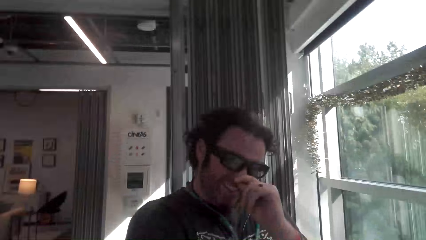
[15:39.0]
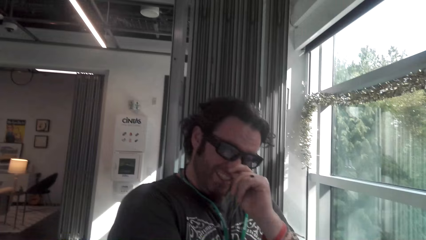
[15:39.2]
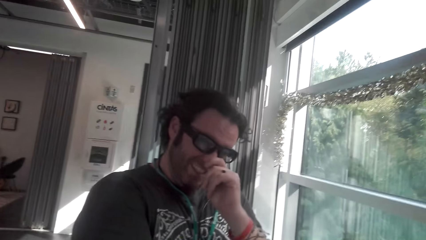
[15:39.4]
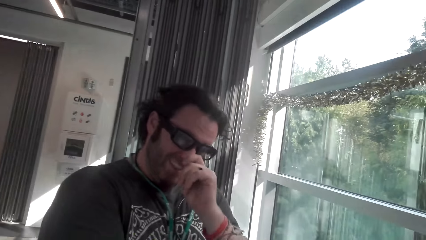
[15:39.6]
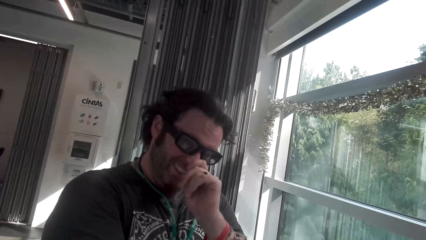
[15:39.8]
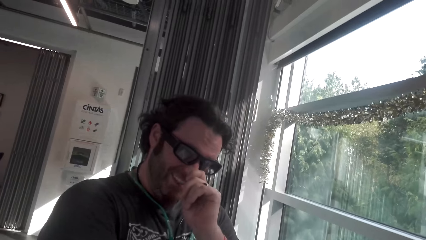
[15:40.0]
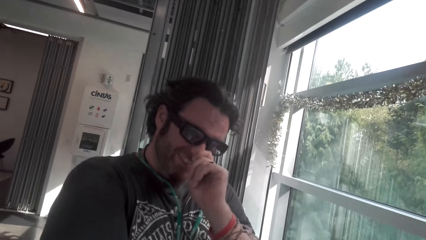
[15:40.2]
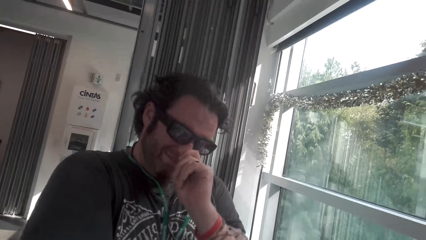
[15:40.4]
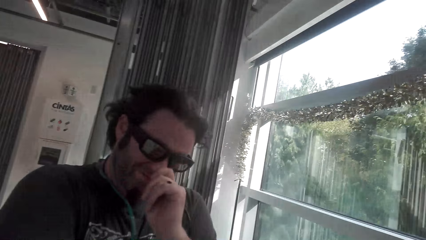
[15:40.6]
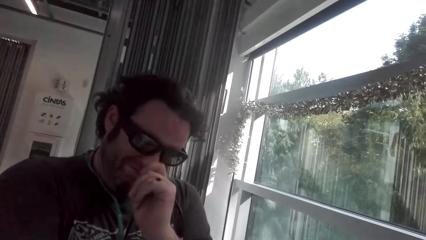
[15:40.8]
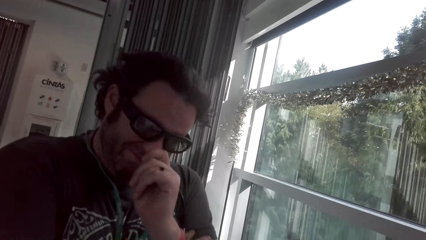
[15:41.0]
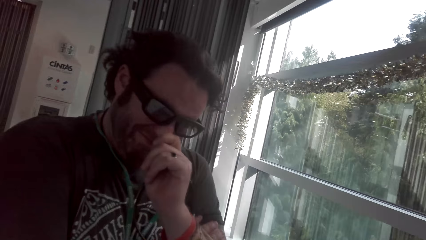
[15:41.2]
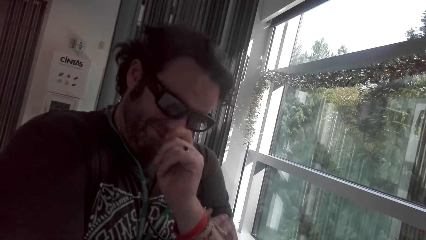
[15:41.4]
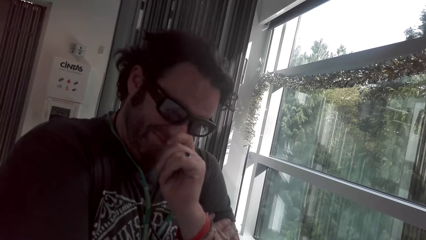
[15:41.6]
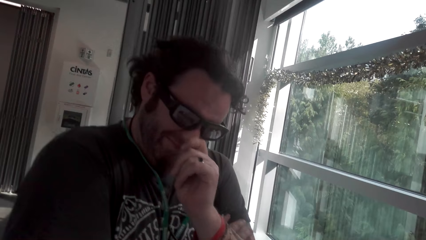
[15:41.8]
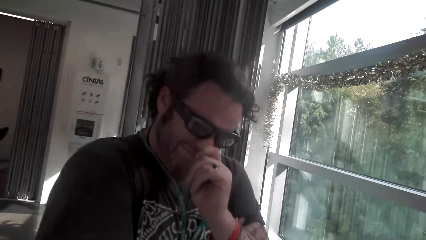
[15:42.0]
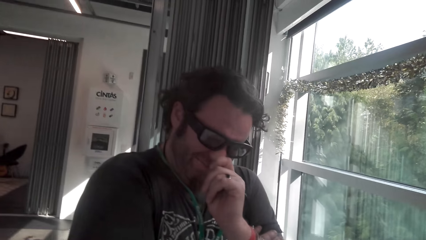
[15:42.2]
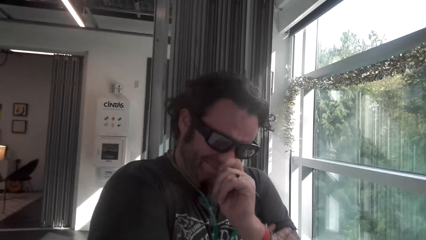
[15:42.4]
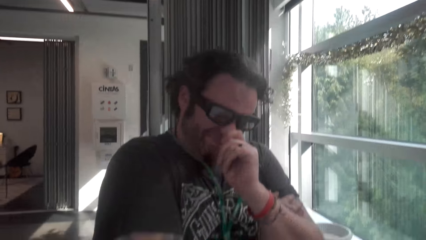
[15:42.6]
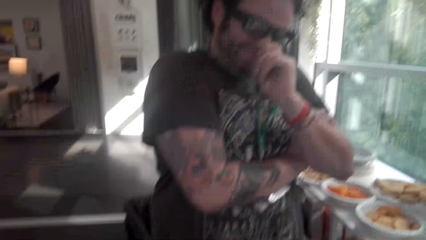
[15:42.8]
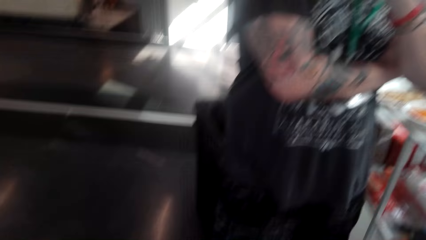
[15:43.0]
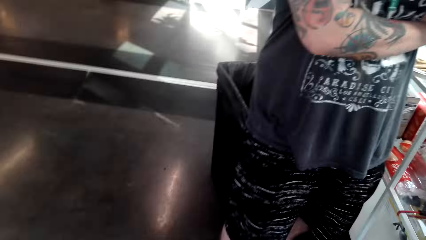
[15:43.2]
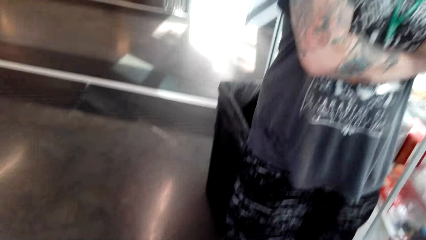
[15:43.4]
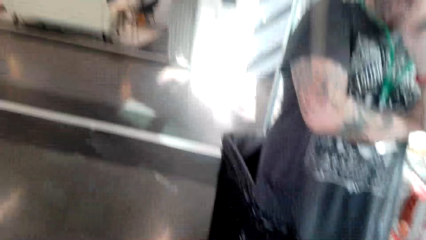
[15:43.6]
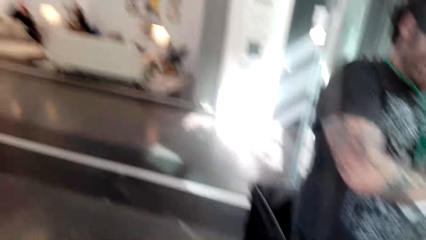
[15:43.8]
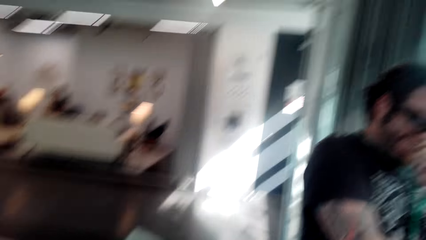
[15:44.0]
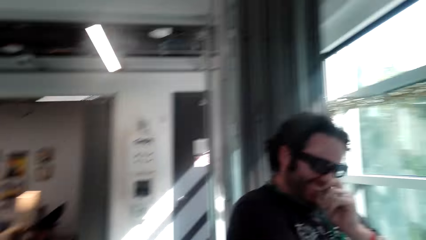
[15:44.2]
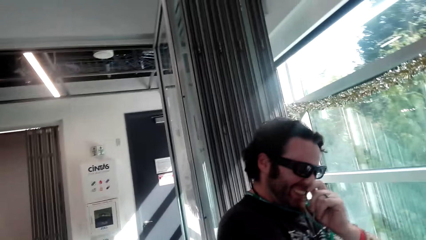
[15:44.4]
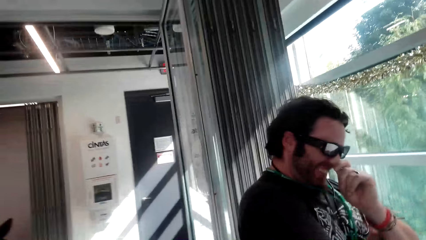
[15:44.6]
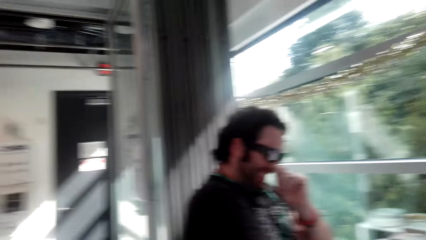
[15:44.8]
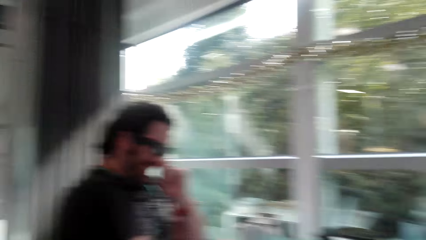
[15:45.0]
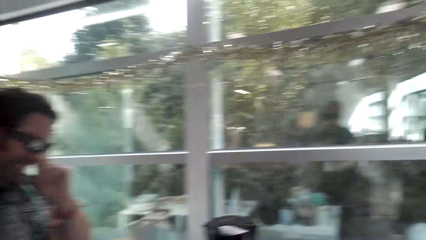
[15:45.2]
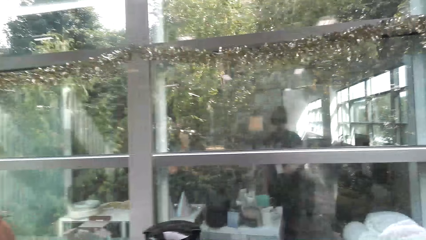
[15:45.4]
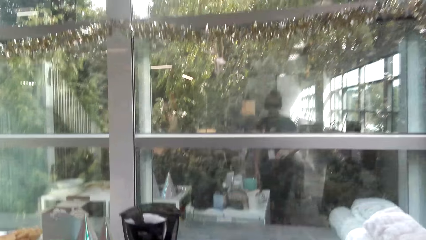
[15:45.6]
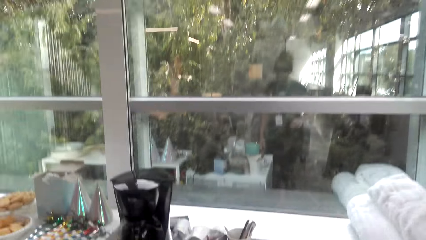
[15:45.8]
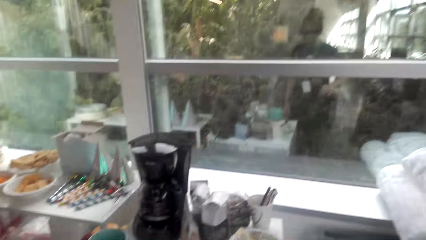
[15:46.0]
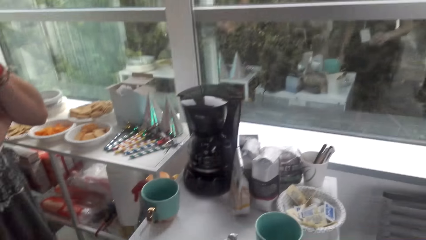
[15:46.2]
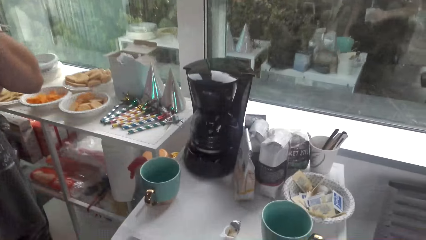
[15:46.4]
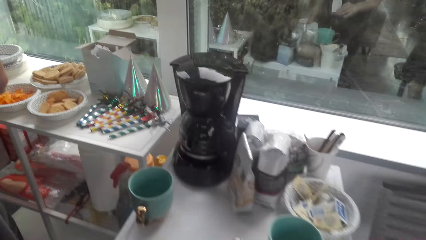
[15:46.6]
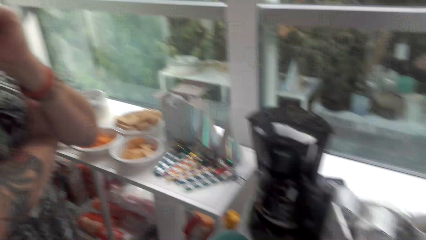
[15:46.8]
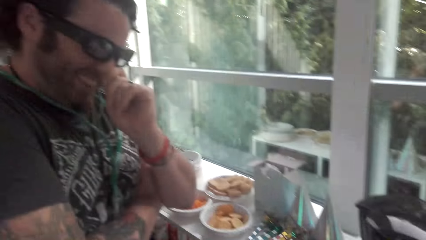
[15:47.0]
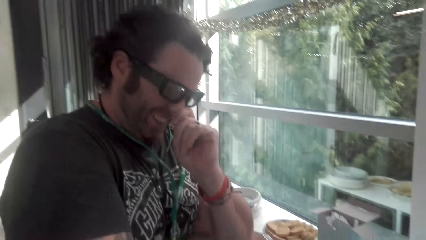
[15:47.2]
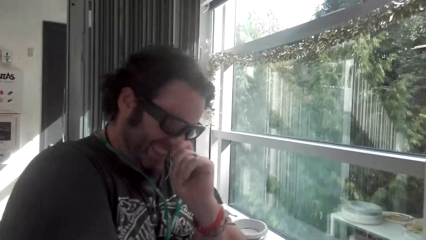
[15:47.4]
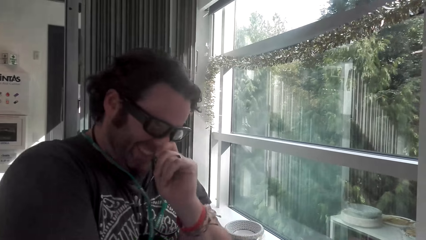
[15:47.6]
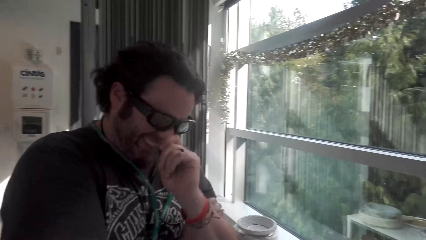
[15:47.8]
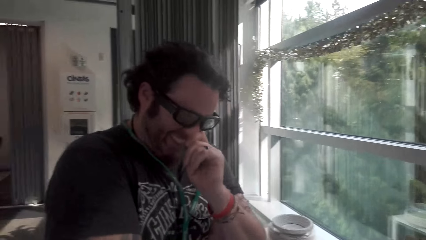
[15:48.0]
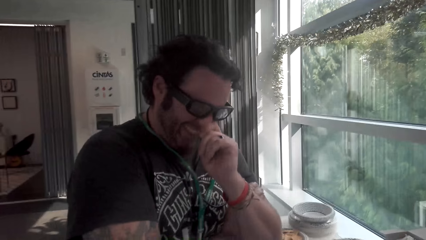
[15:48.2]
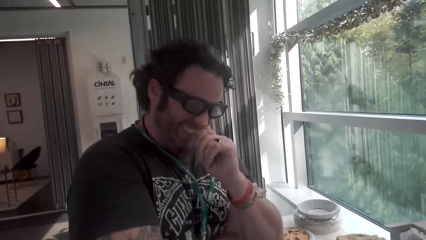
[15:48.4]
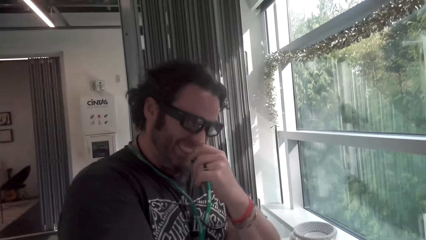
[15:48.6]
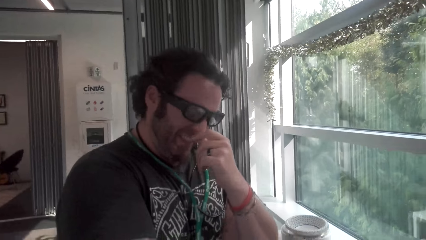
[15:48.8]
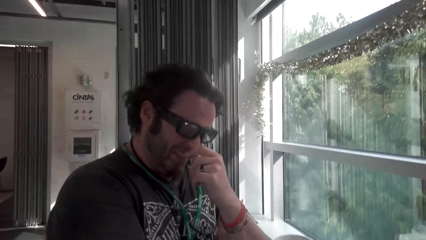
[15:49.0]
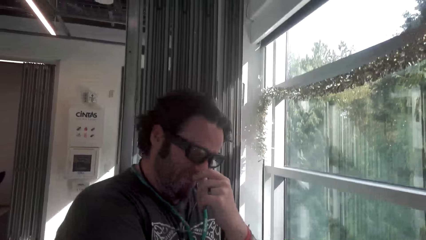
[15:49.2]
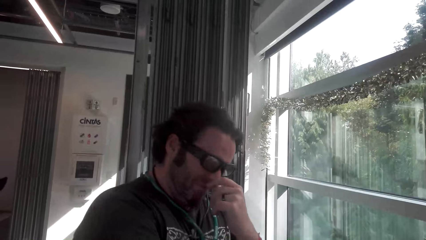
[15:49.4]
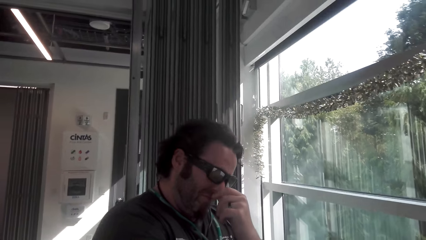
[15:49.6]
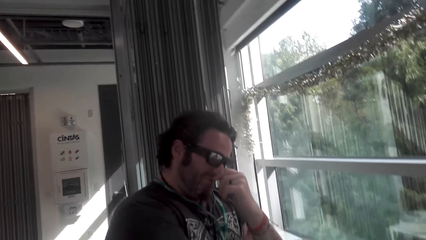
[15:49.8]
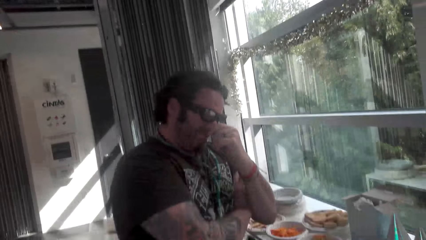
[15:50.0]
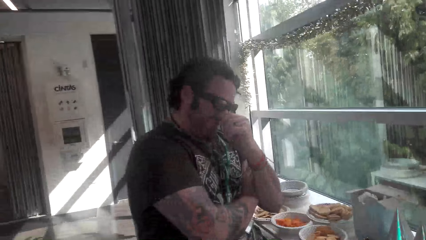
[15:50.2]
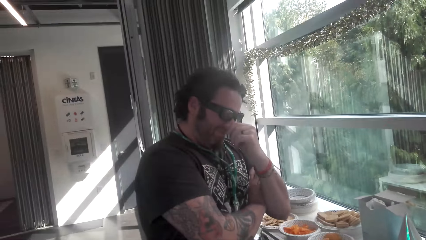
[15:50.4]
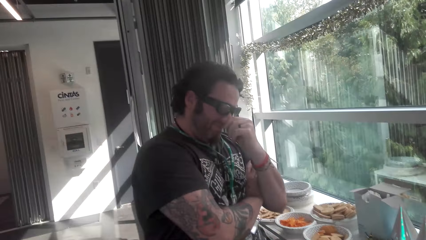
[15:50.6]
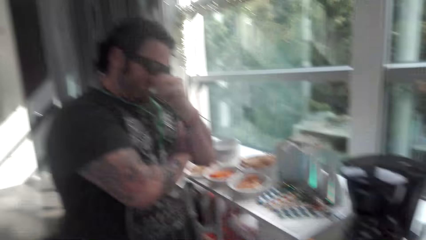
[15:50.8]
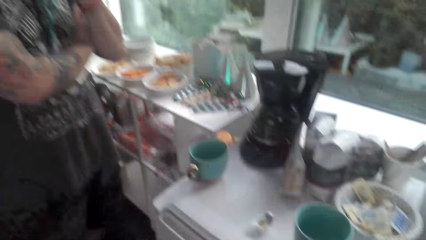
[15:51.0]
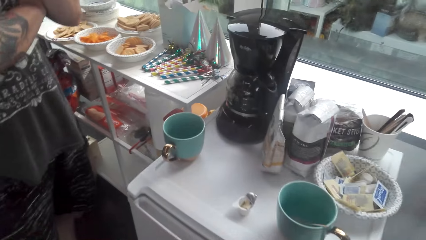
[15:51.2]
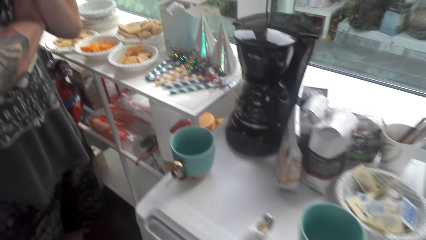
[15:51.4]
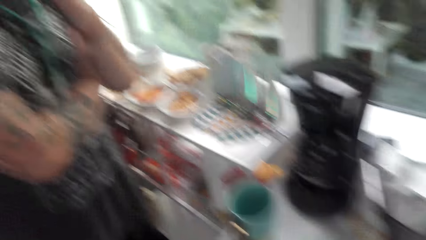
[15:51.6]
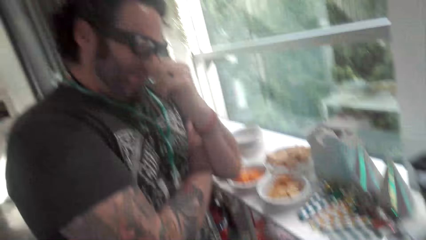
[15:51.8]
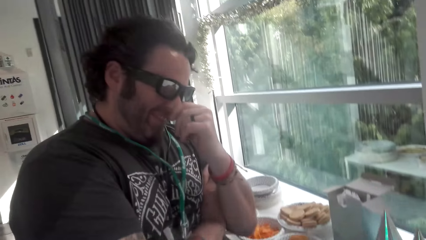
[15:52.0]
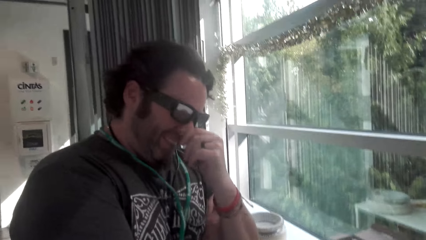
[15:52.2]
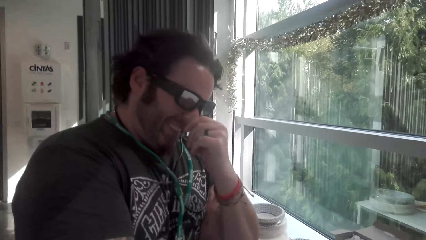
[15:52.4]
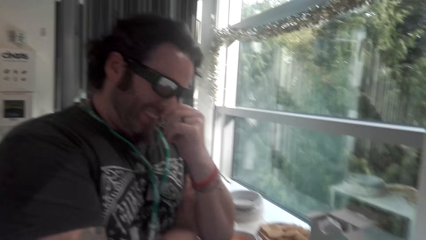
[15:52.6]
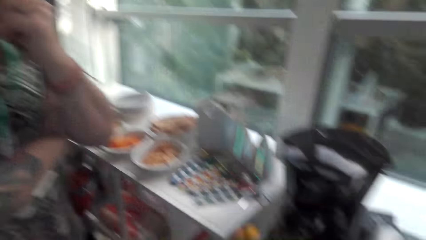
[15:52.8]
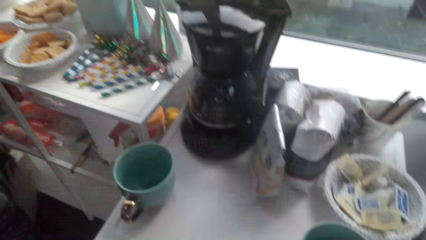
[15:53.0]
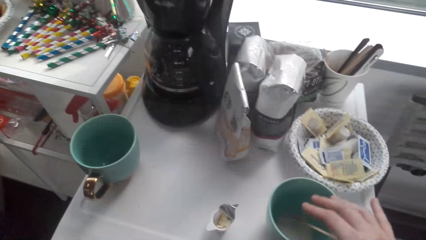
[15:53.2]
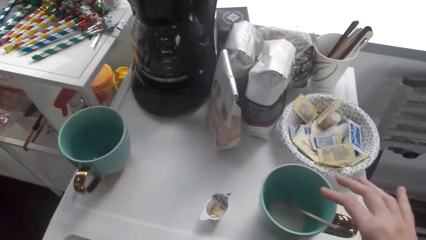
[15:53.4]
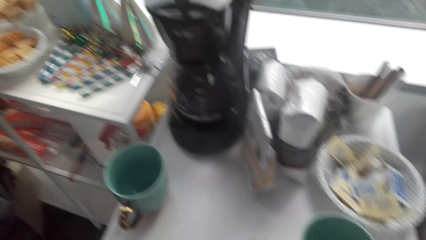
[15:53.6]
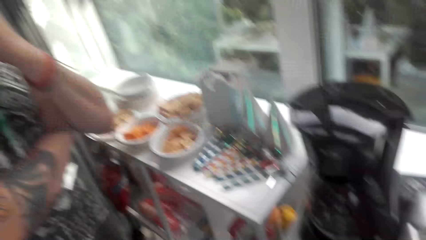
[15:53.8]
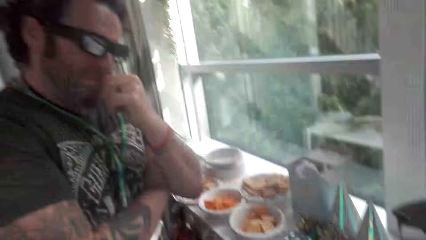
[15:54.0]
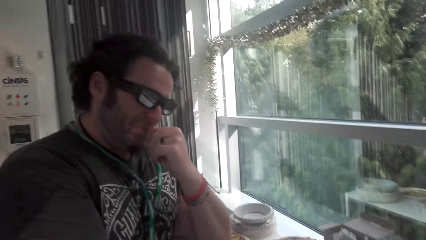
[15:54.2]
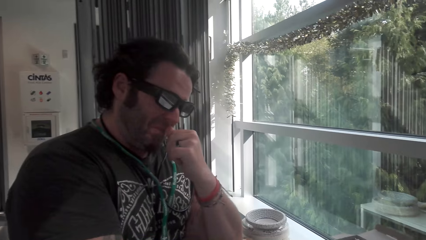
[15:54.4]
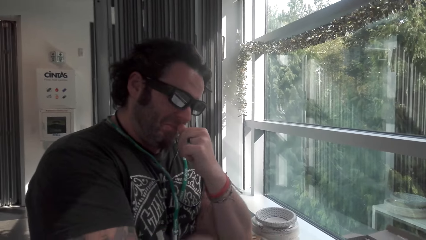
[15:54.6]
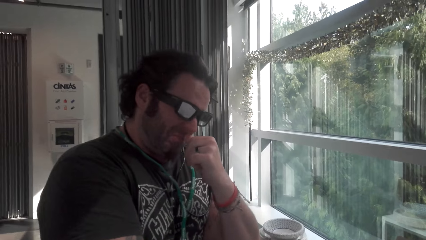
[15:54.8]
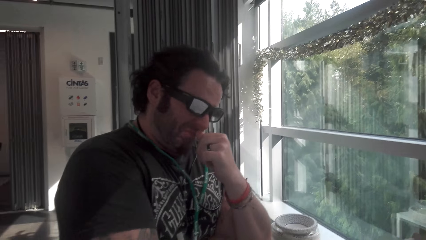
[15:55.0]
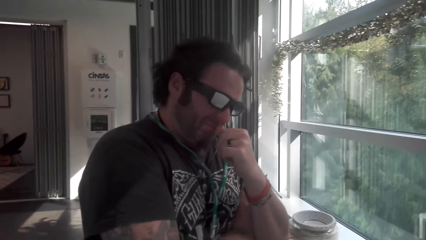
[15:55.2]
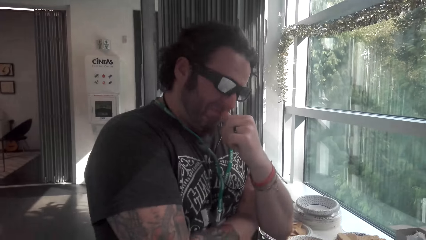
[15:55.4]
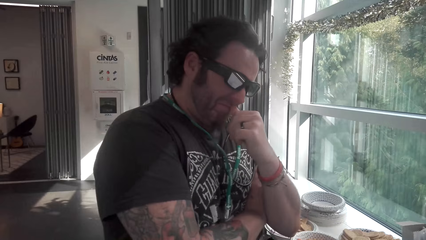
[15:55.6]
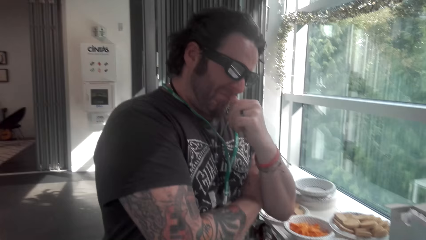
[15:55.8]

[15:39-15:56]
A man touches his nose. The camera wearer converses with the man. They look around the house. They converse with the man.
